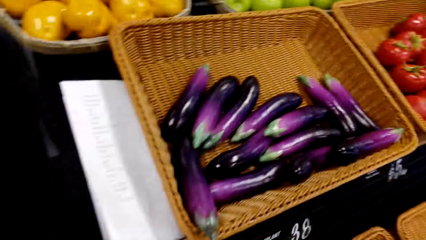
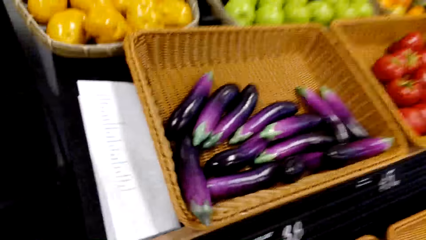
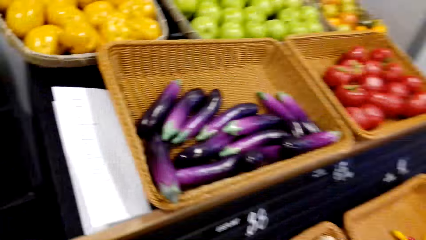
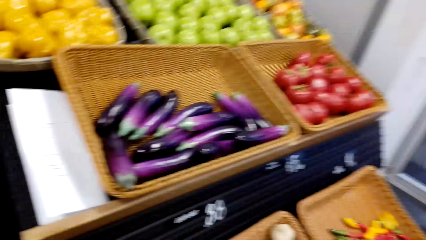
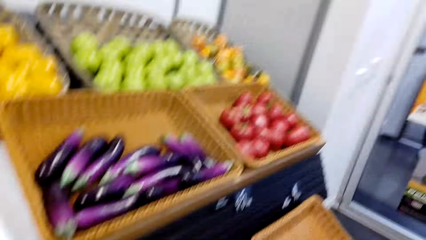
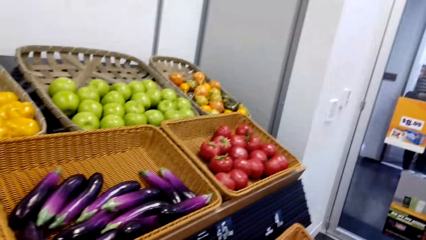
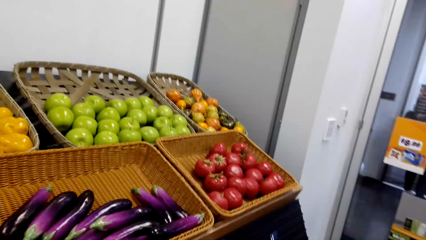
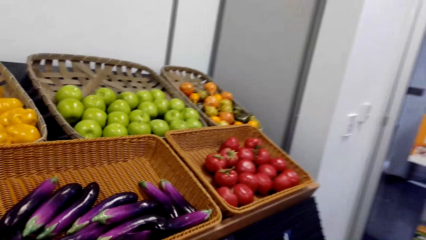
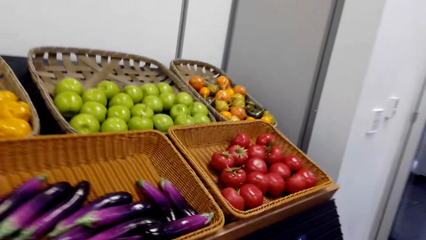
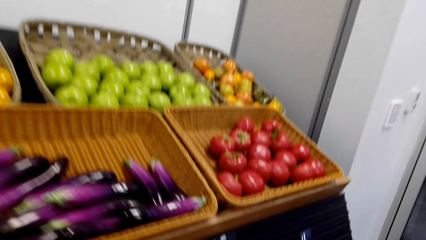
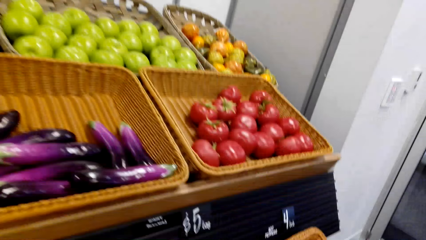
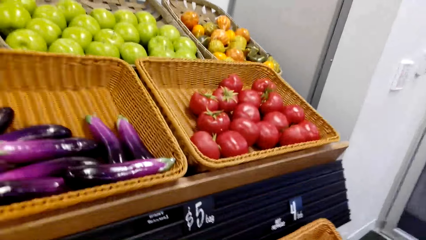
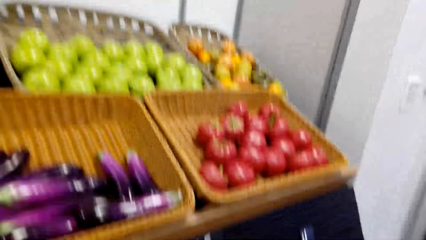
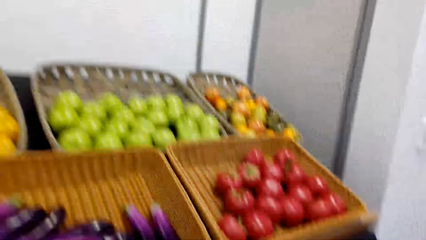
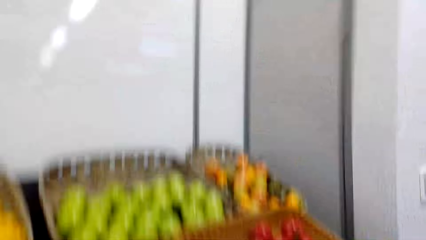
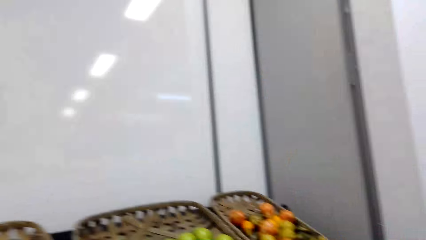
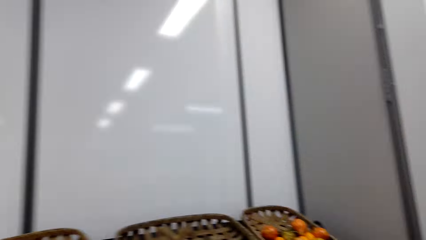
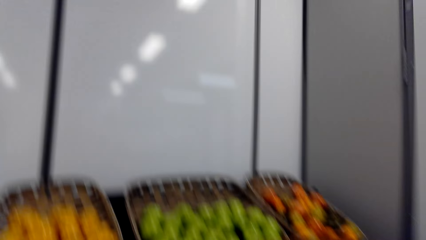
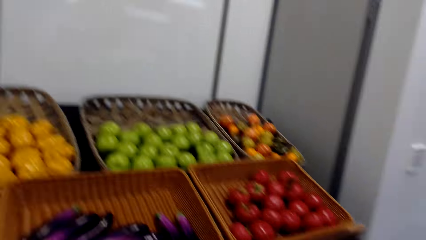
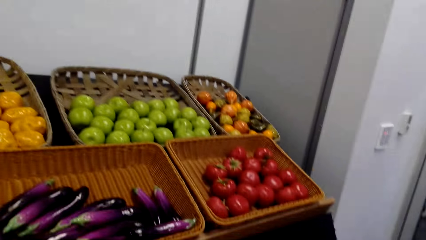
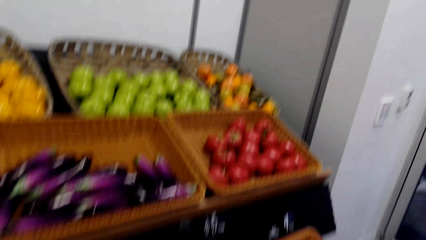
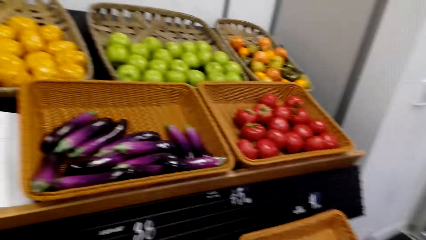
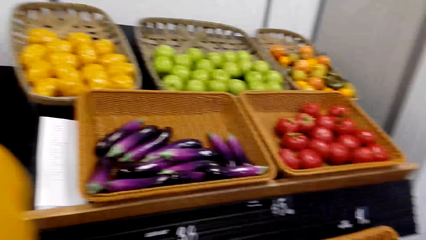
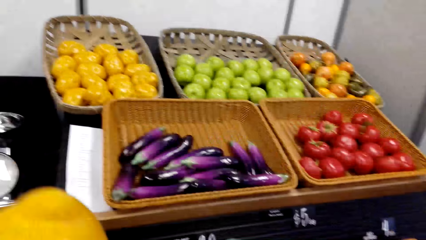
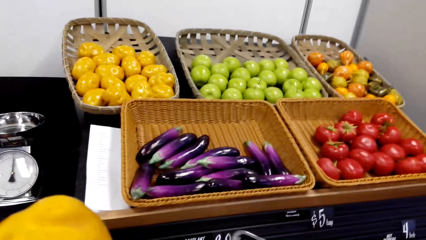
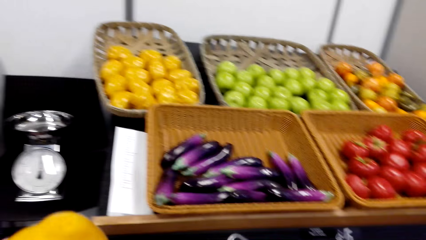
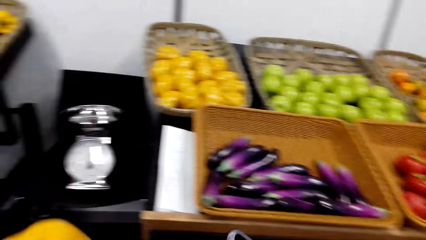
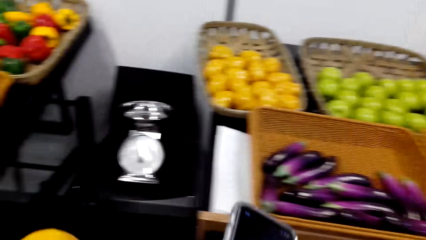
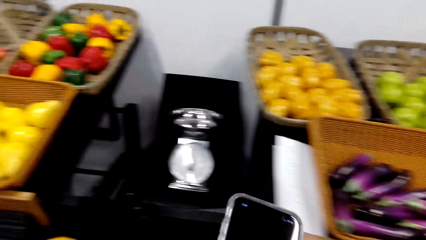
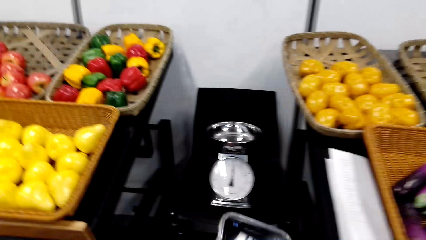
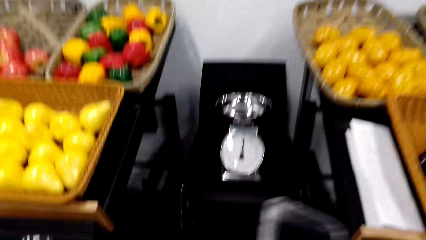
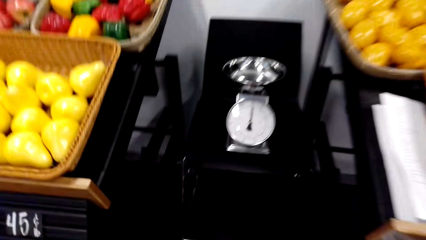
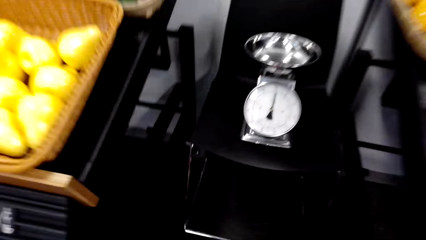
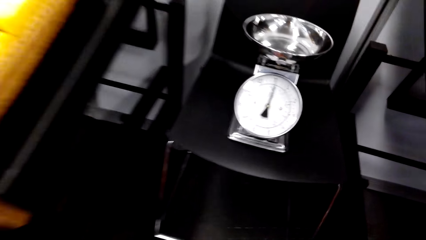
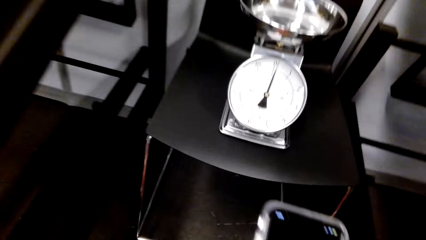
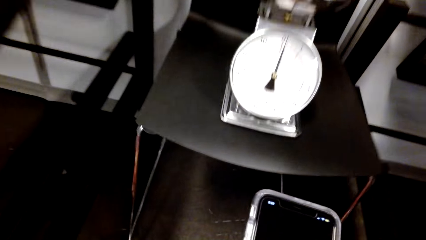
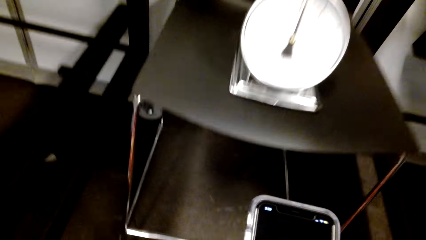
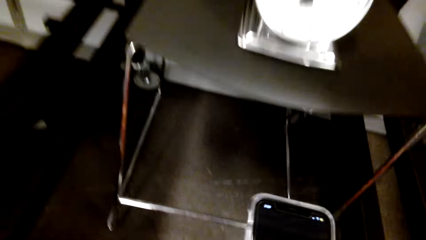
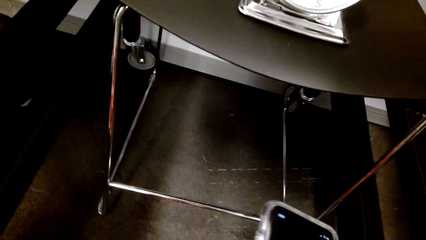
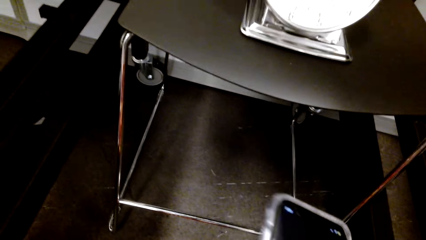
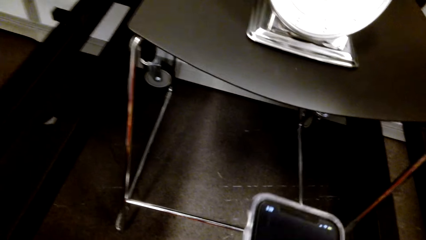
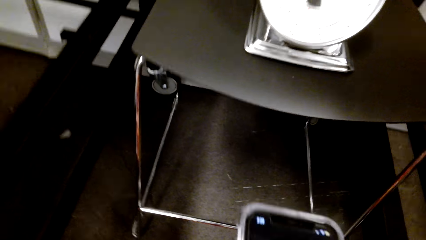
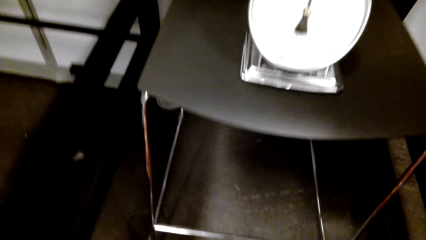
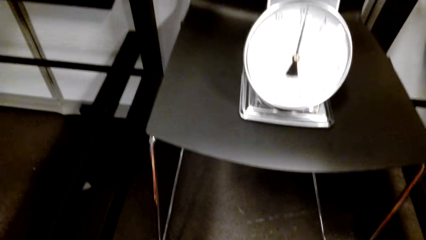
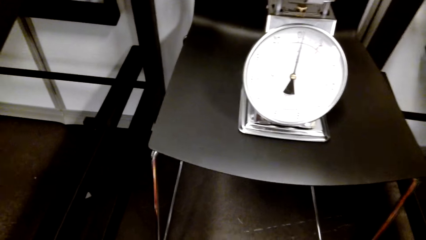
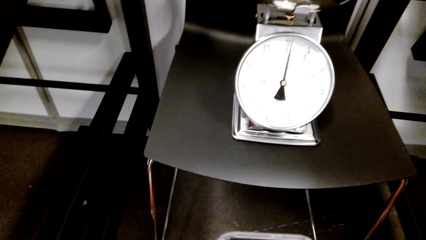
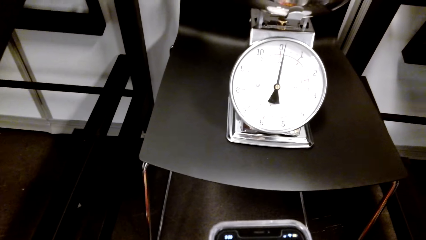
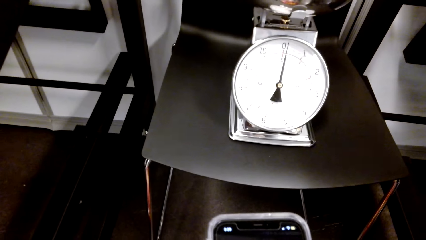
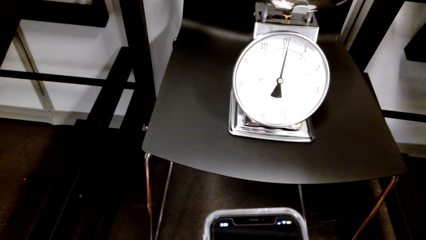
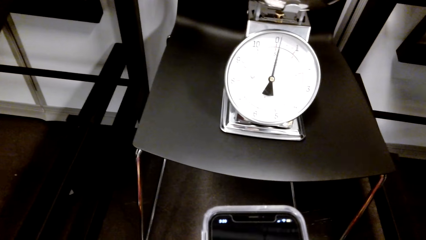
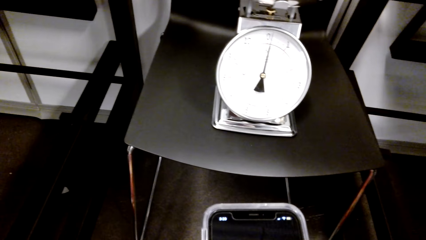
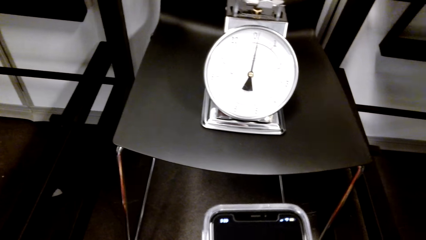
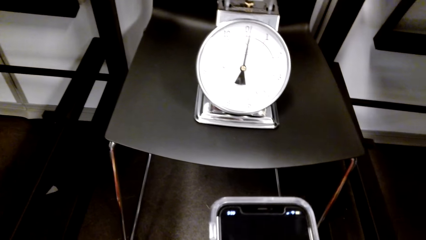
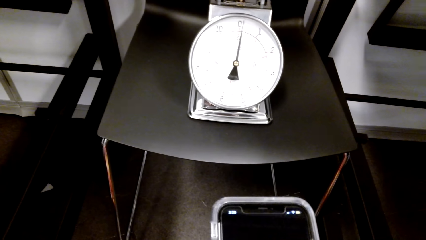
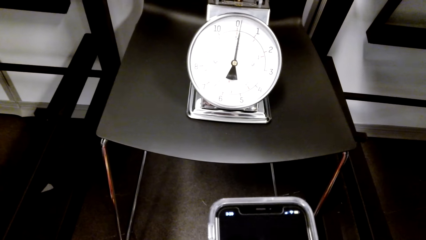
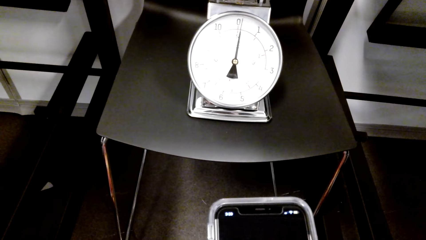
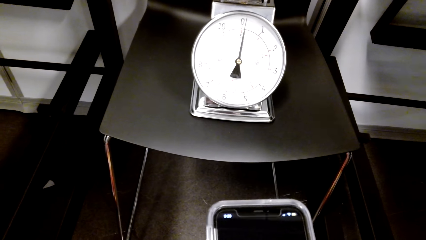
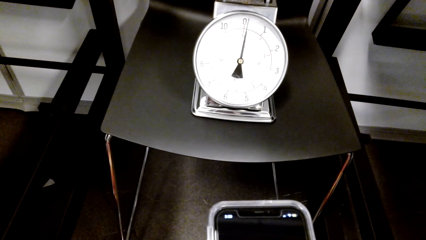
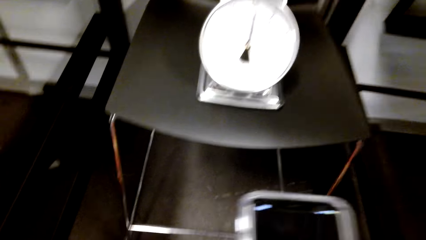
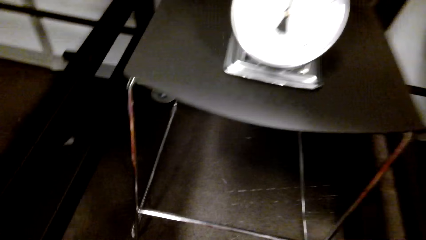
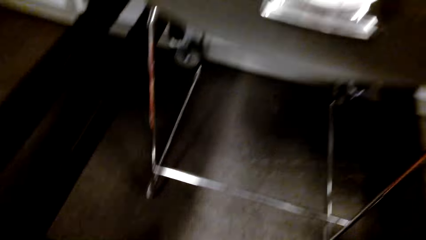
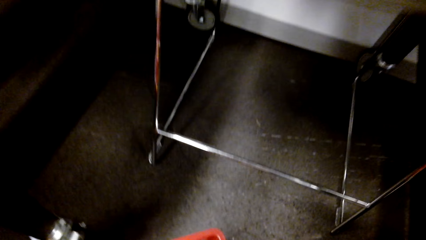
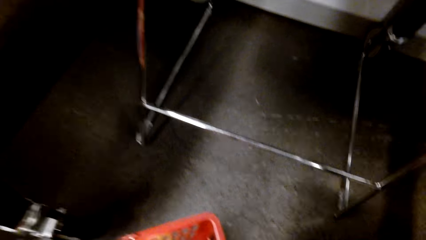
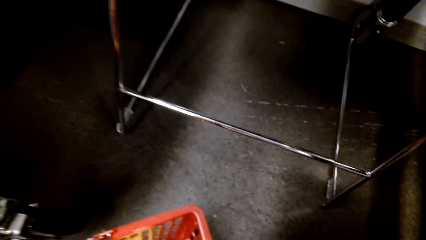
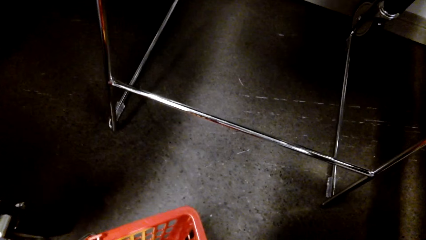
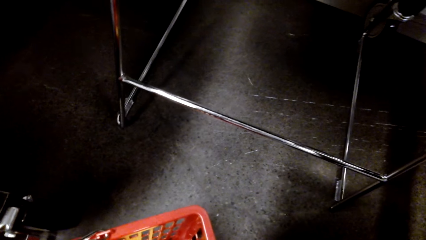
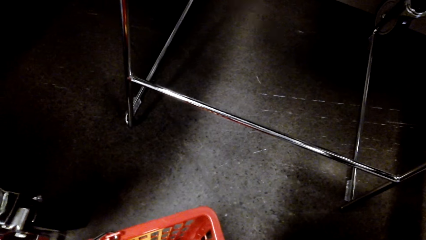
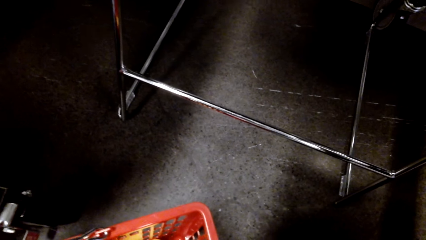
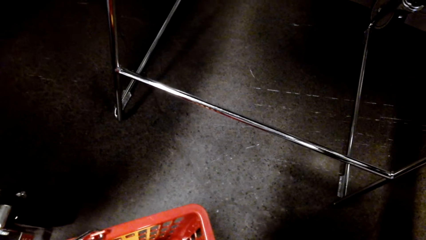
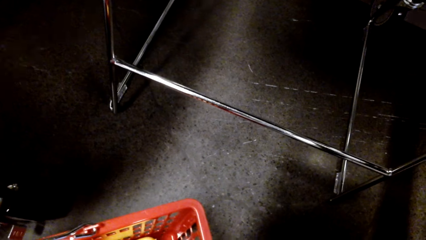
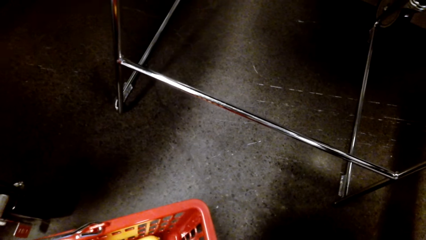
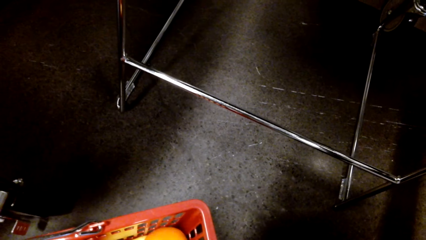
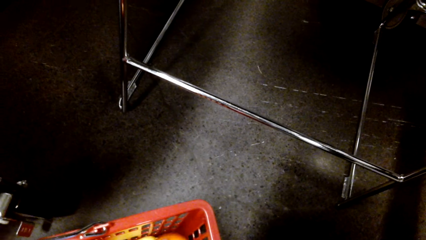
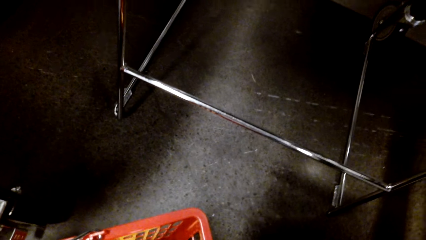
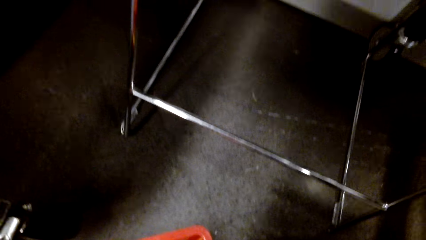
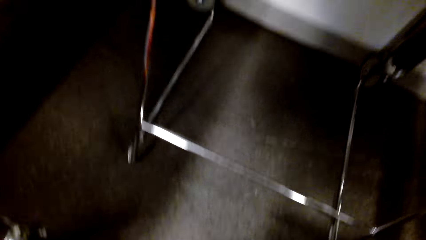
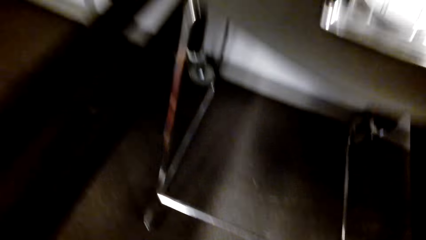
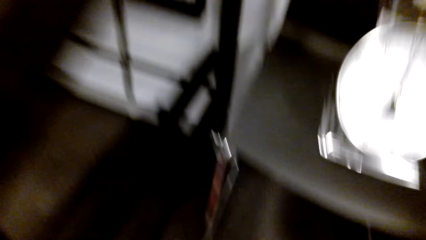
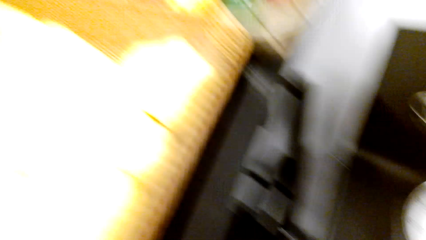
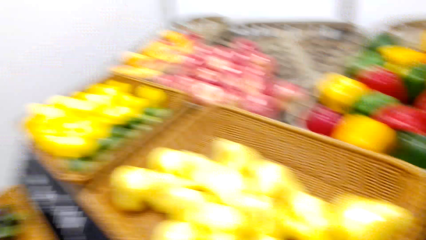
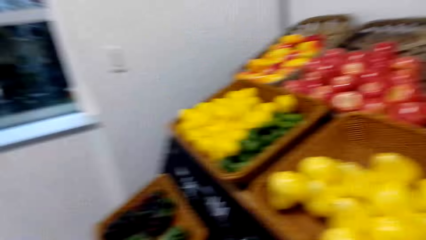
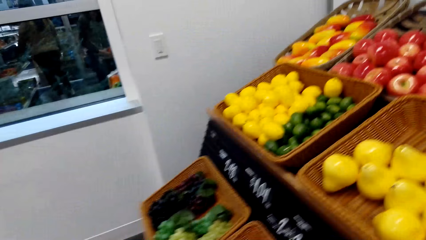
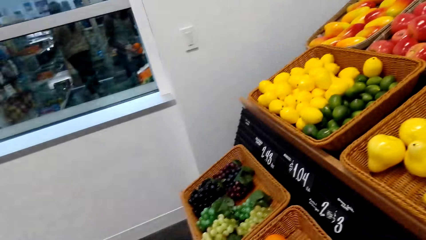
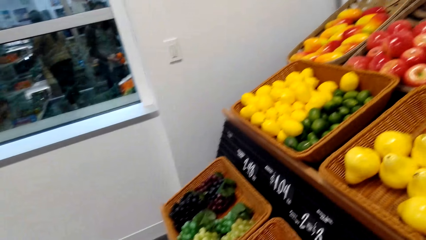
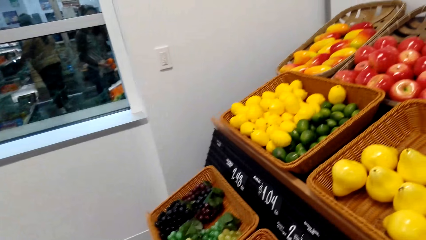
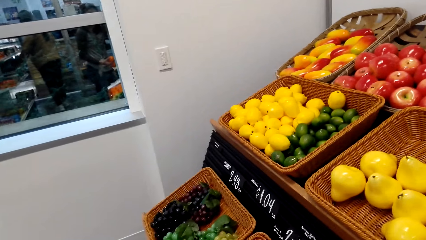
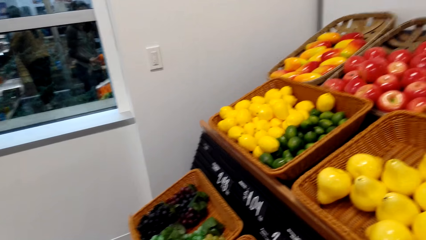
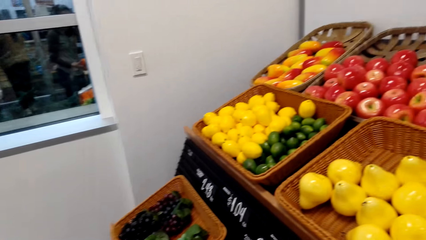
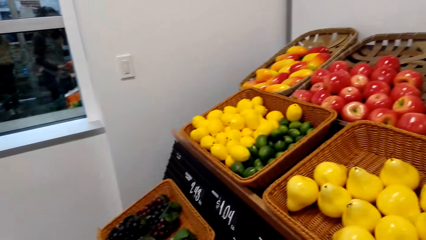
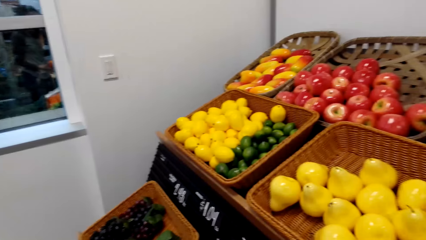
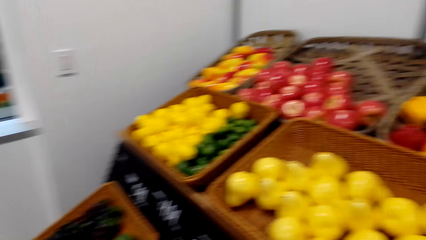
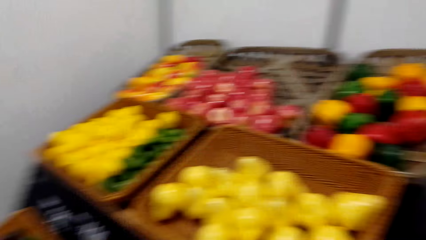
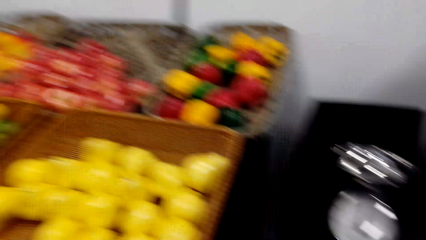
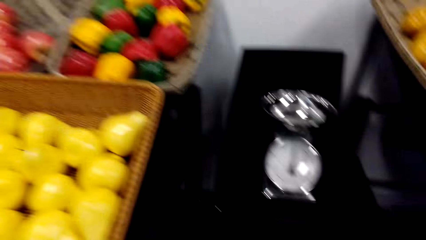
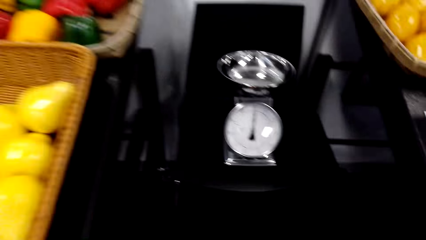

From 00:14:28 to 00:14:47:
The camera wearer picks a potato. They put the potato in the shopping basket. They operate the phone. They arrange items in the shopping basket. They look around.
